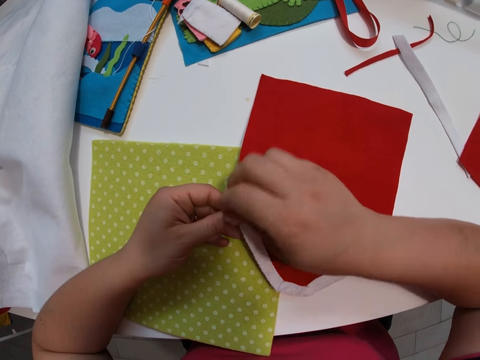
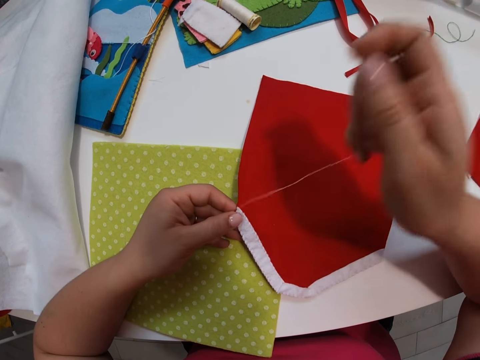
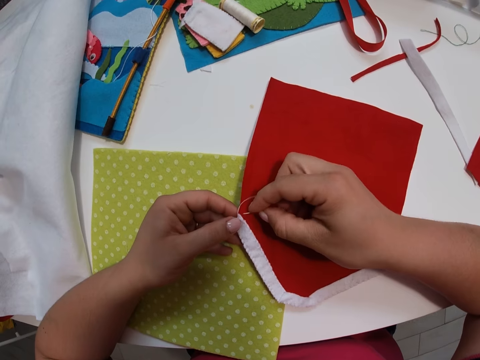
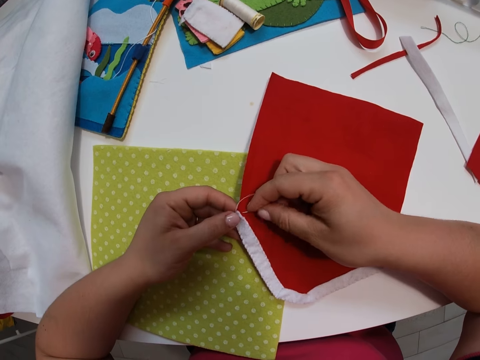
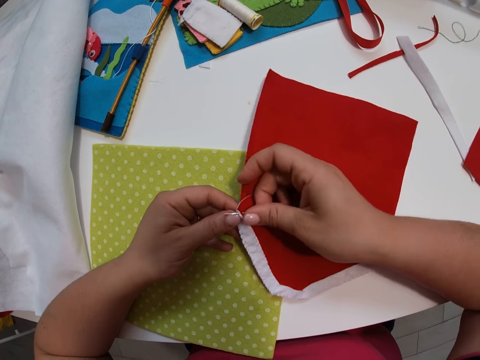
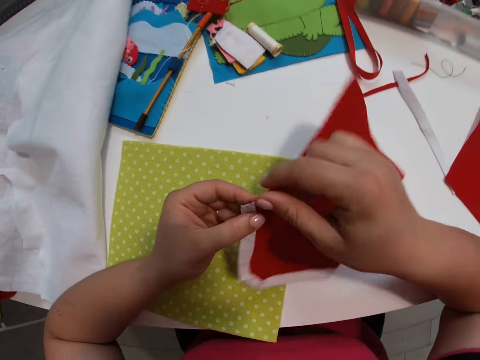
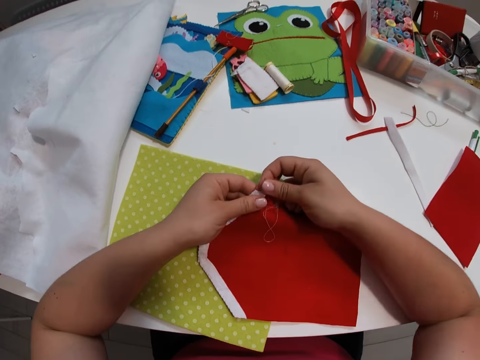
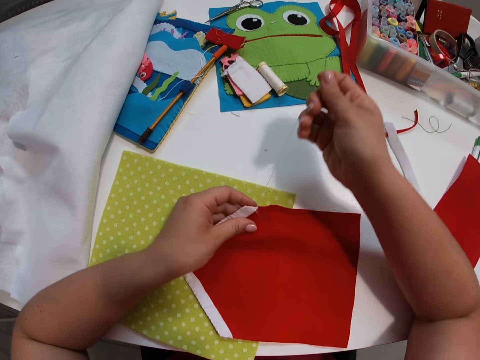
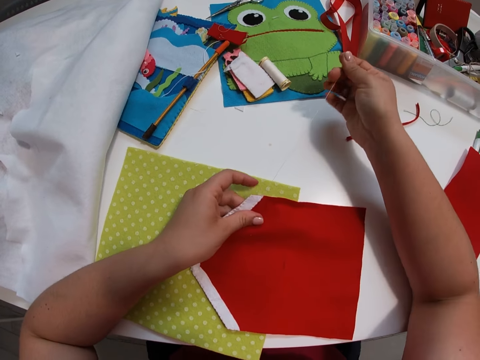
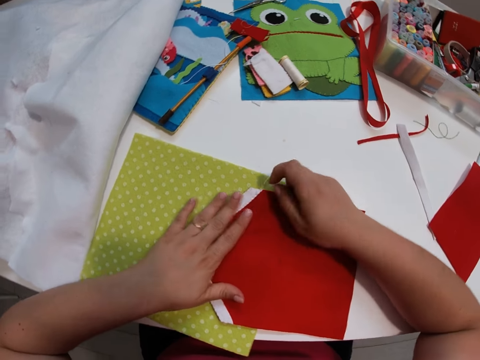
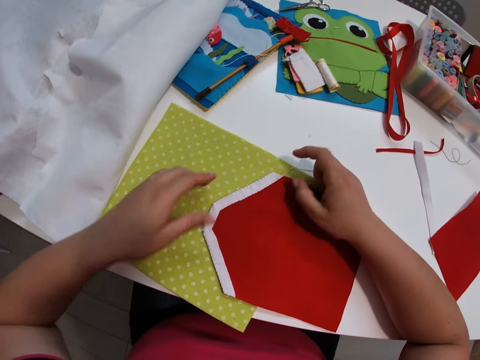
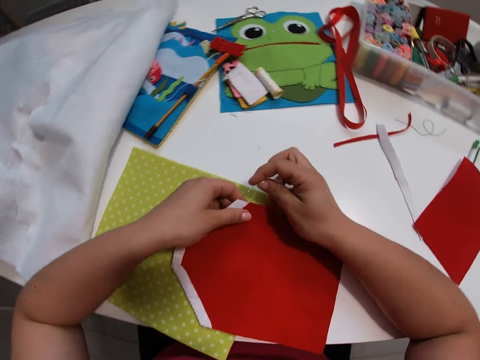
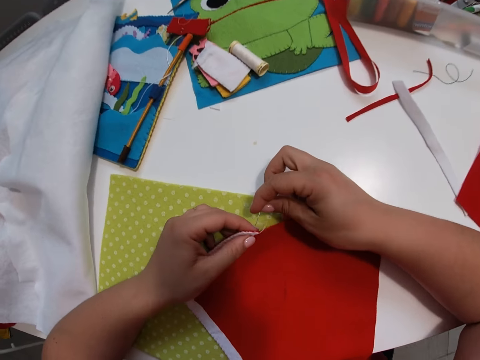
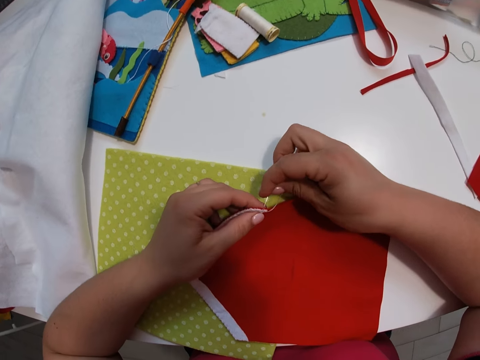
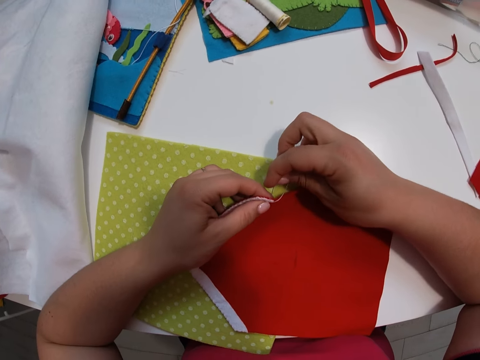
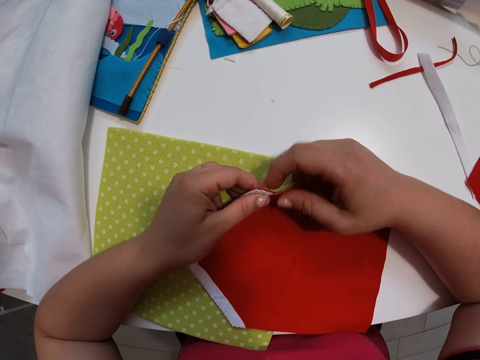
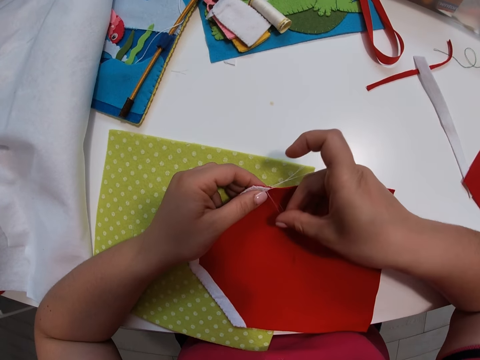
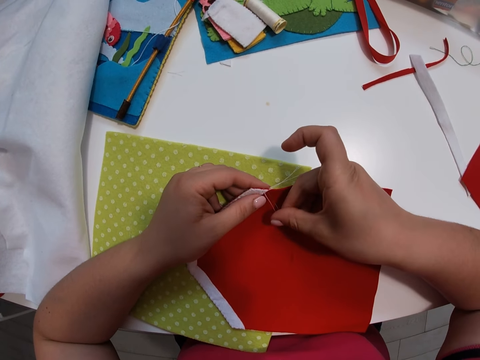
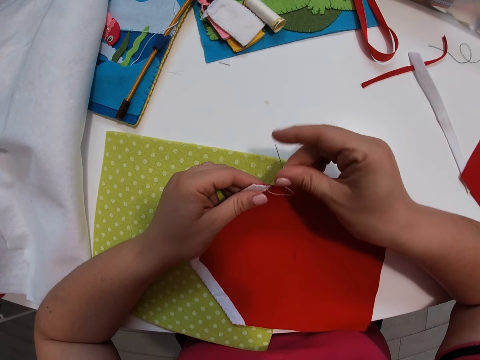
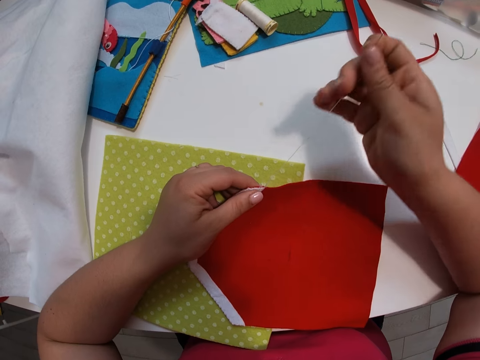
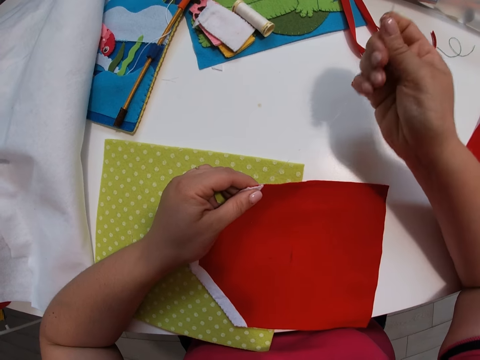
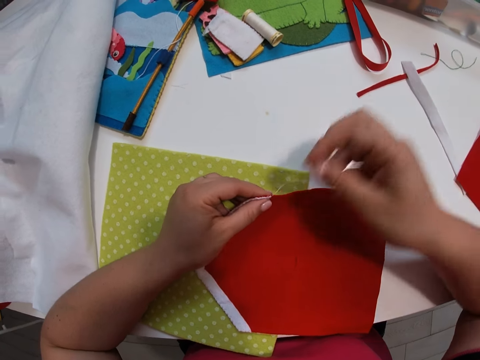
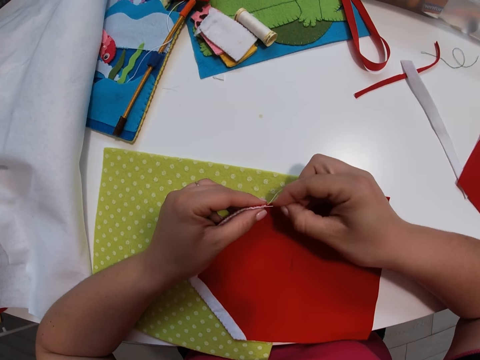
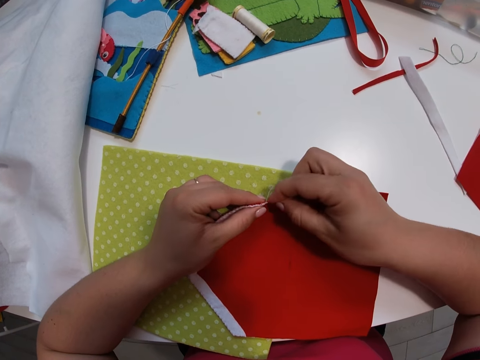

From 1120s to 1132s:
The camera wearer adjusts the position of the small red fabric. She turns the cloth. She continues sewing the fabrics together with the needle and thread. She spreads the small red fabric with her hands. She touches the cloth. She continues sewing the fabrics together with the needle and thread.

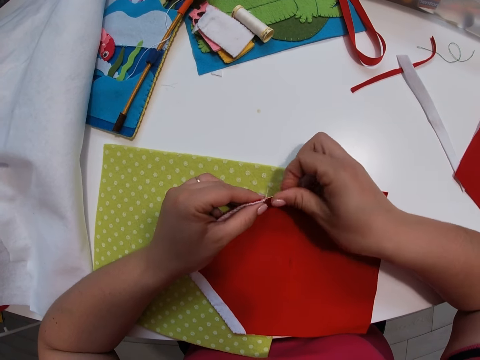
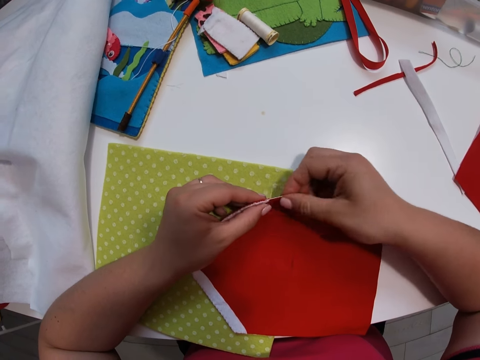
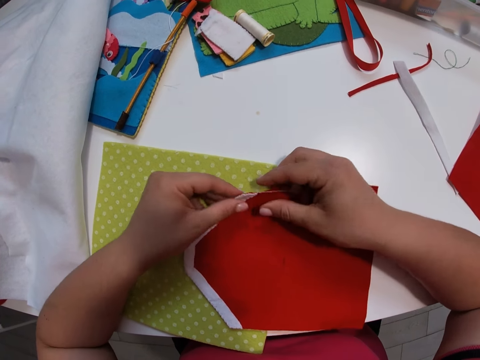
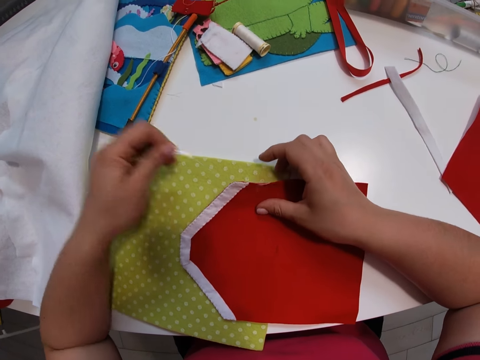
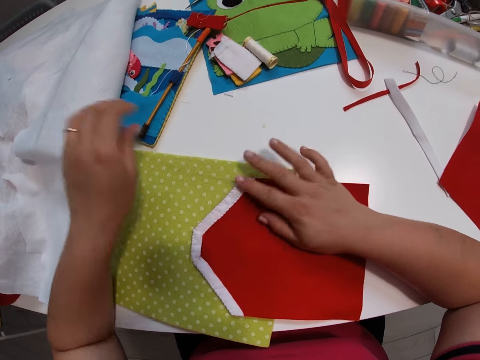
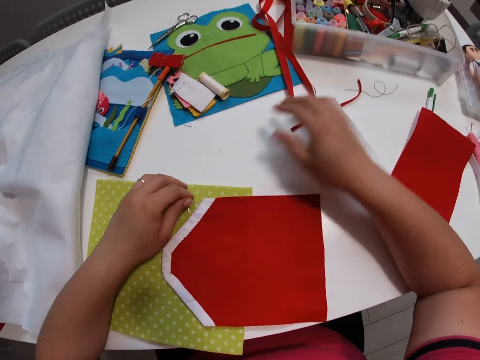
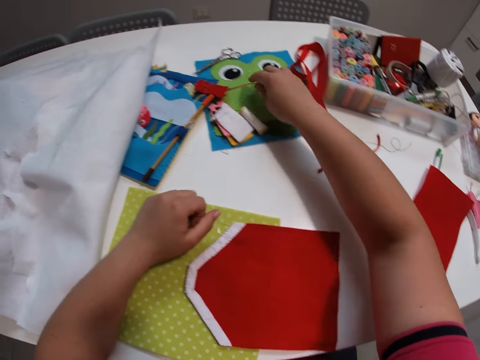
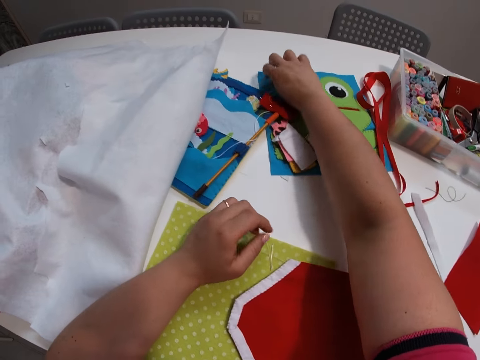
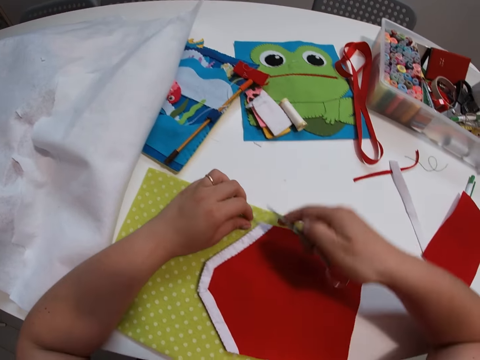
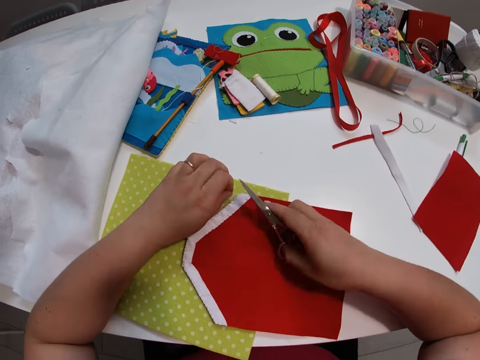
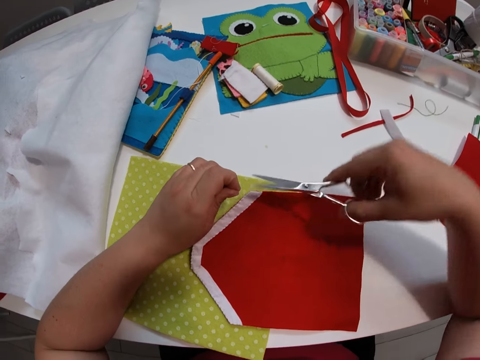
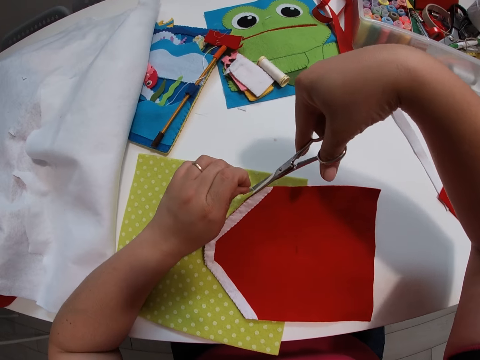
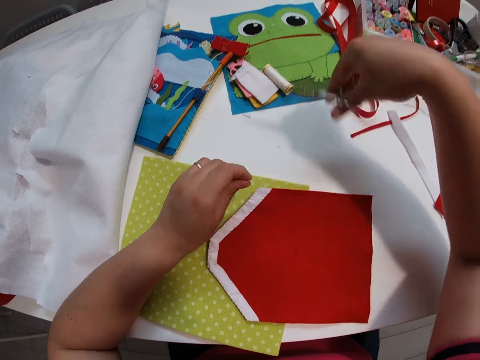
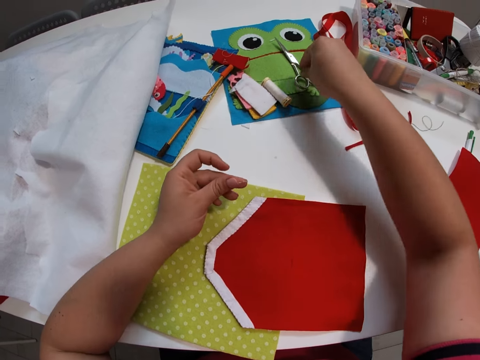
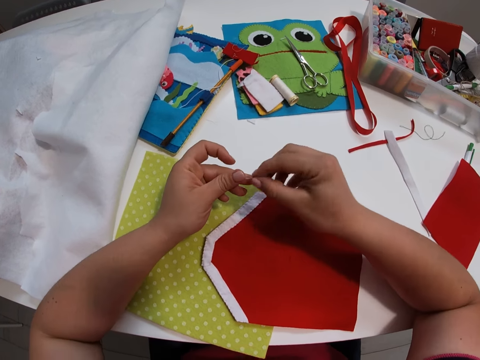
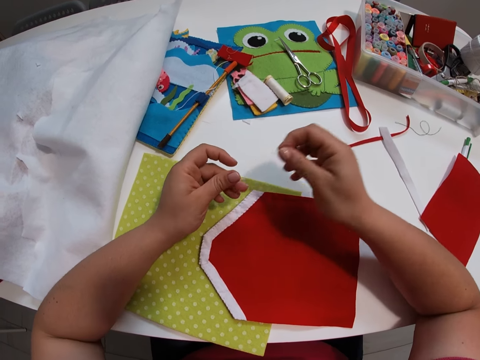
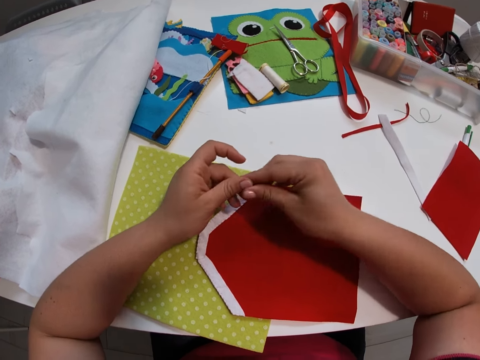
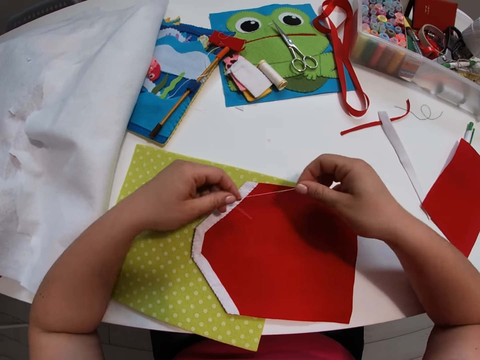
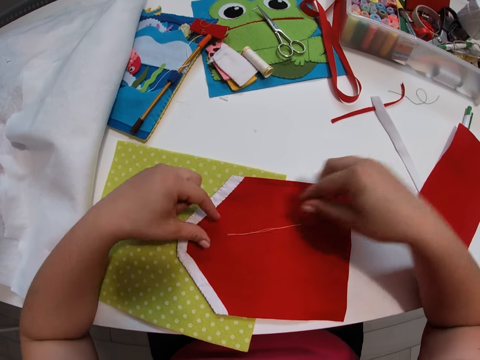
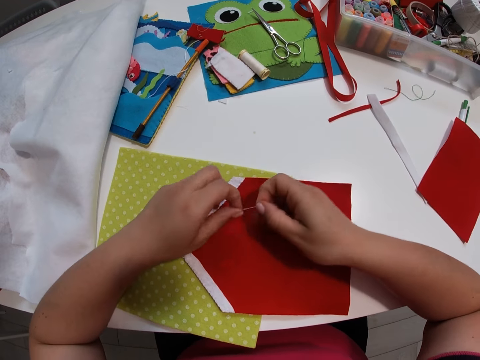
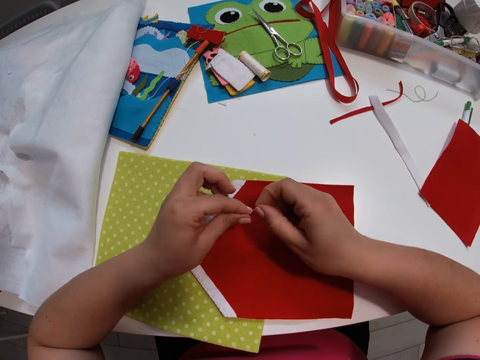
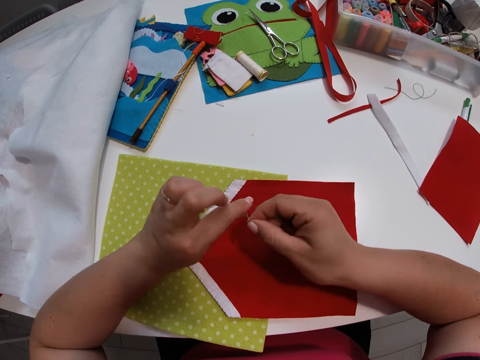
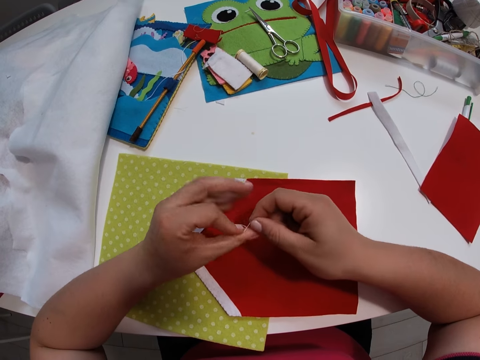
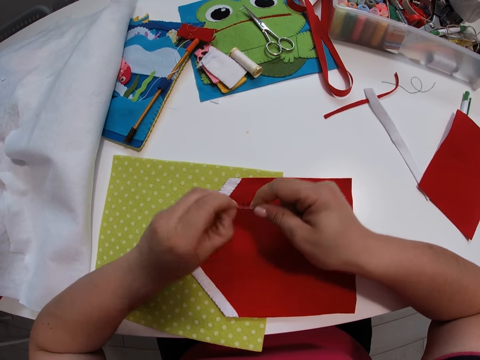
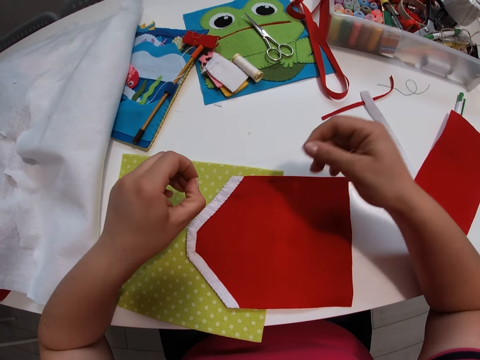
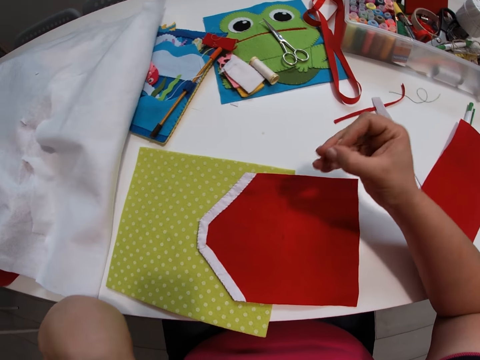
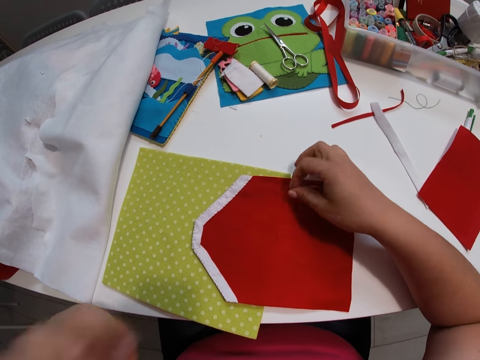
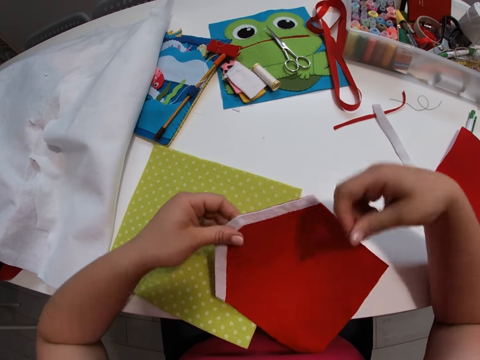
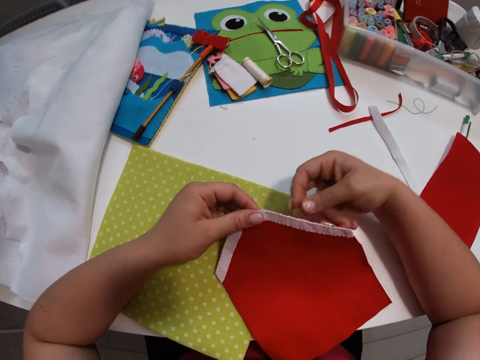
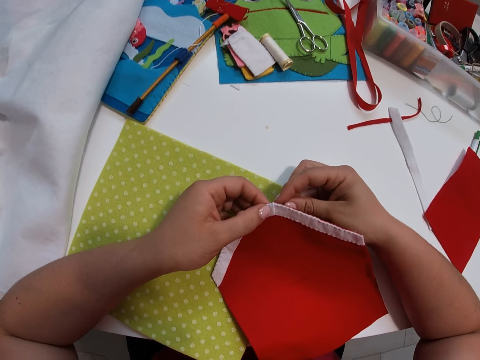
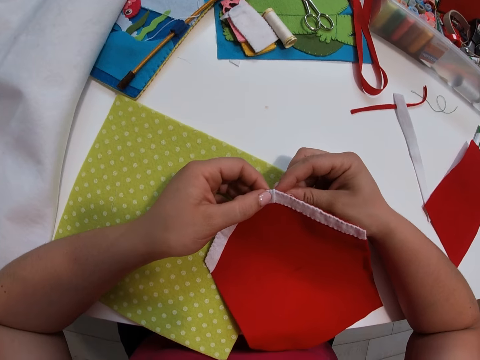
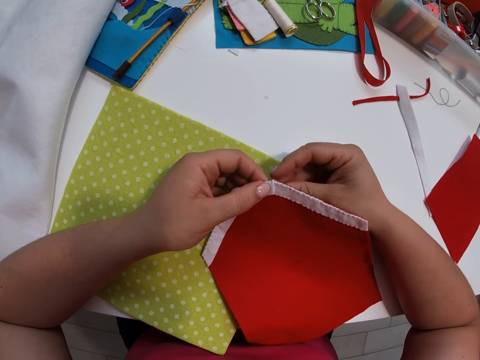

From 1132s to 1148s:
The camera wearer picks up a pair of scissors from the table with her right hand. She touches the cloth. She cuts a thread with the scissors. She drops the scissors on the table. She ties the thread in the needle again. She holds the thread. She holds the small red fabric with her left hand. She waves the hand. She takes the cloth. She continues sewing the fabrics together with the needle and thread.
